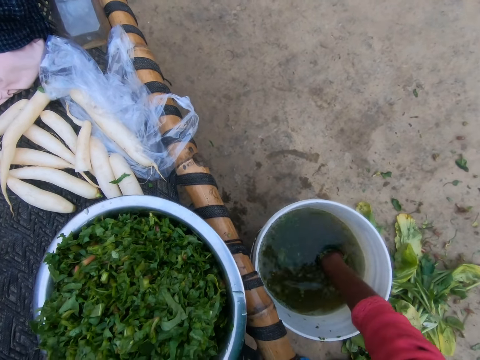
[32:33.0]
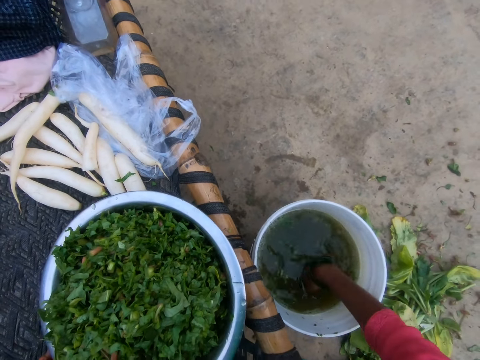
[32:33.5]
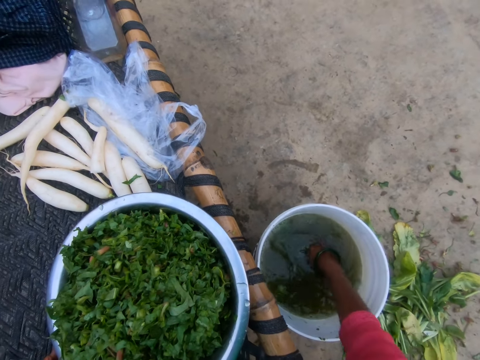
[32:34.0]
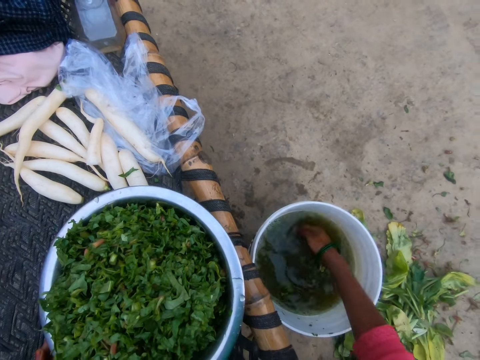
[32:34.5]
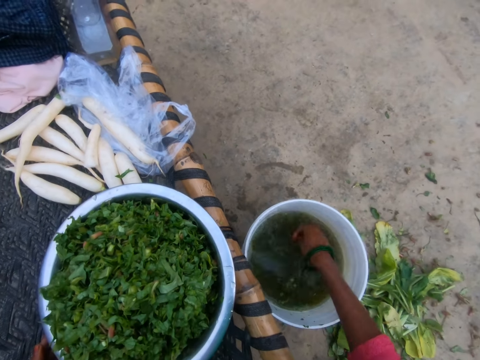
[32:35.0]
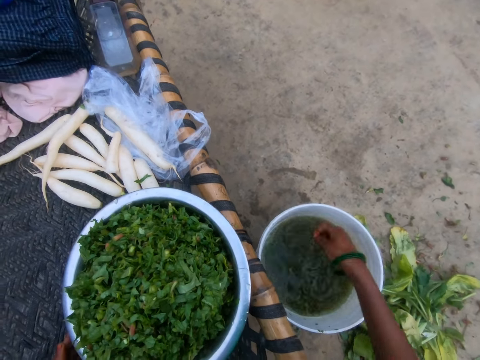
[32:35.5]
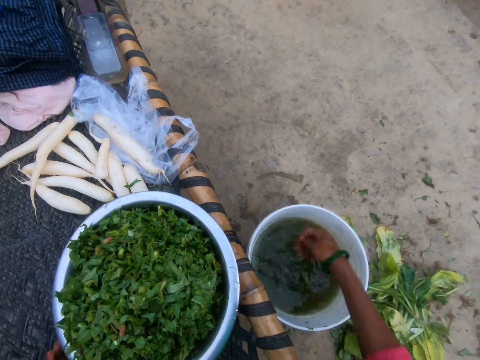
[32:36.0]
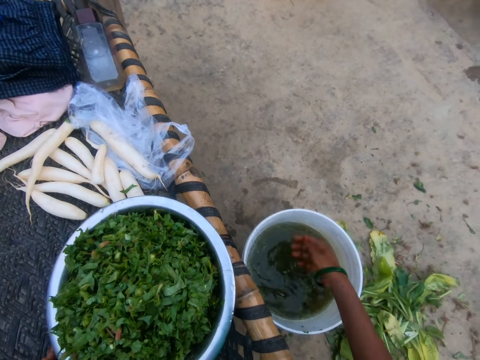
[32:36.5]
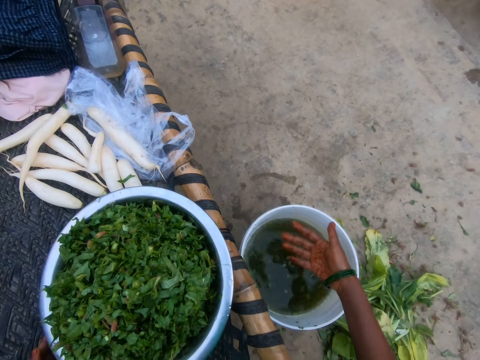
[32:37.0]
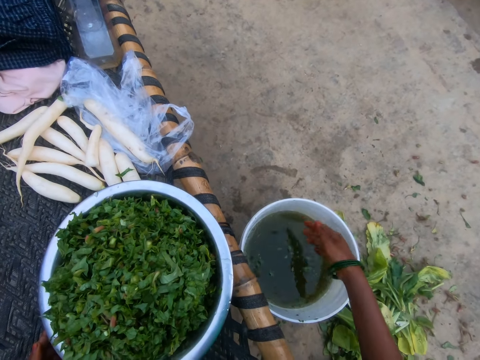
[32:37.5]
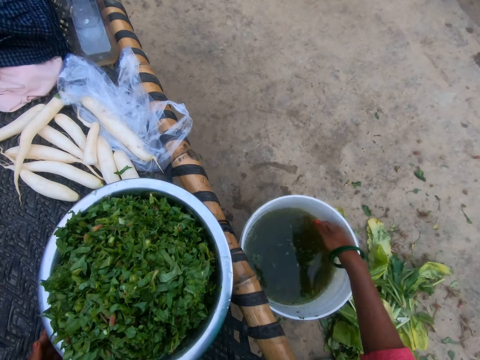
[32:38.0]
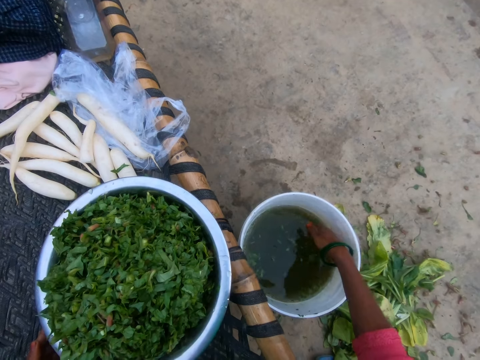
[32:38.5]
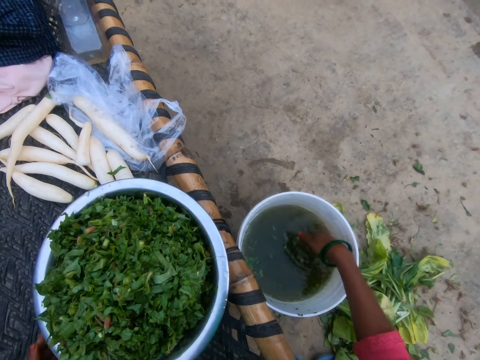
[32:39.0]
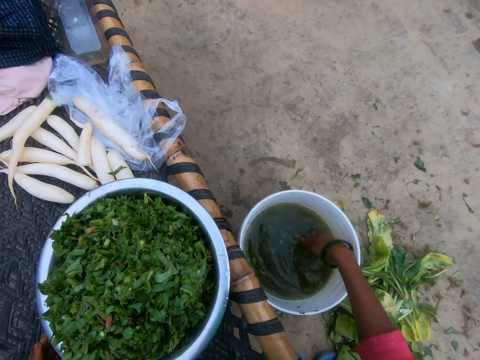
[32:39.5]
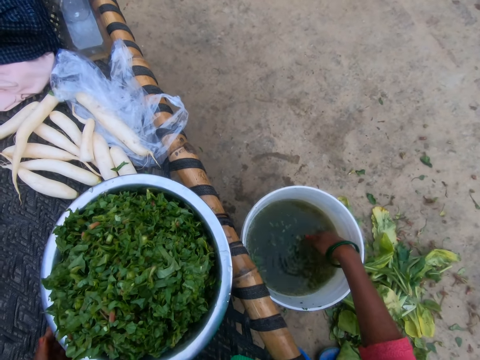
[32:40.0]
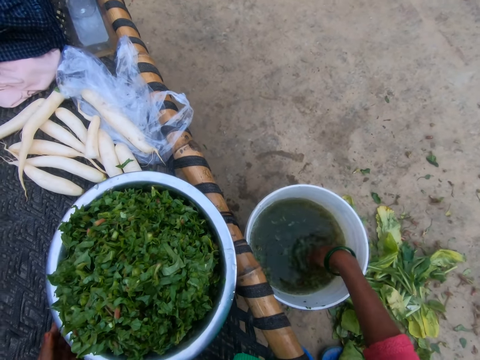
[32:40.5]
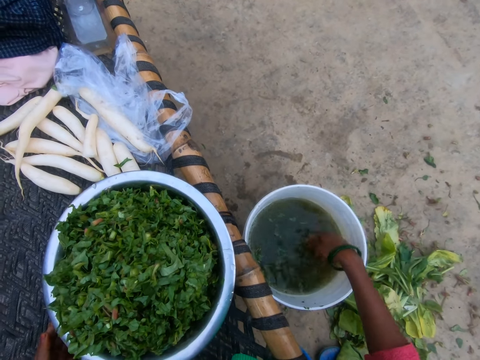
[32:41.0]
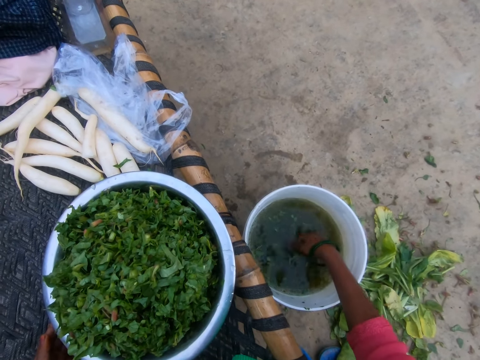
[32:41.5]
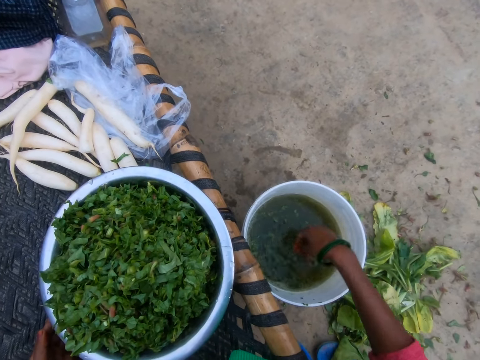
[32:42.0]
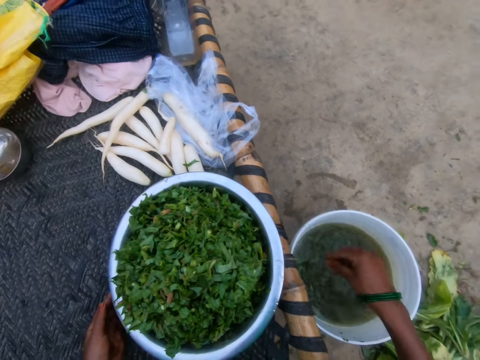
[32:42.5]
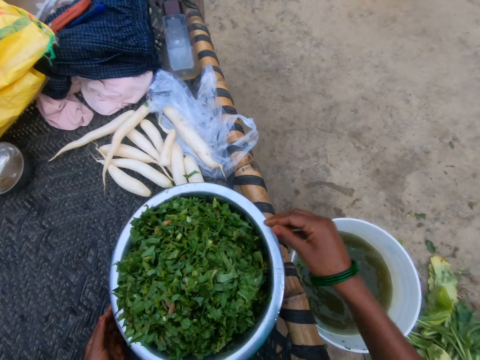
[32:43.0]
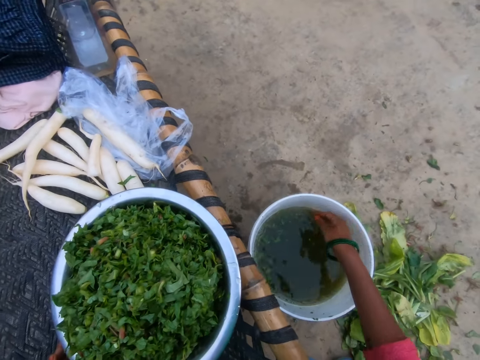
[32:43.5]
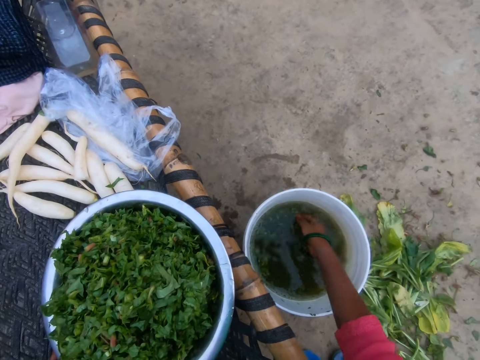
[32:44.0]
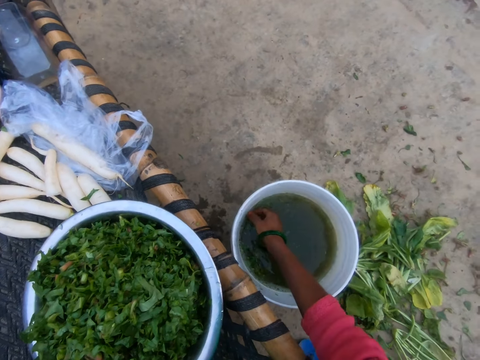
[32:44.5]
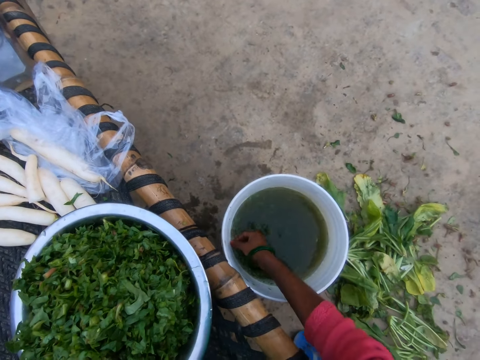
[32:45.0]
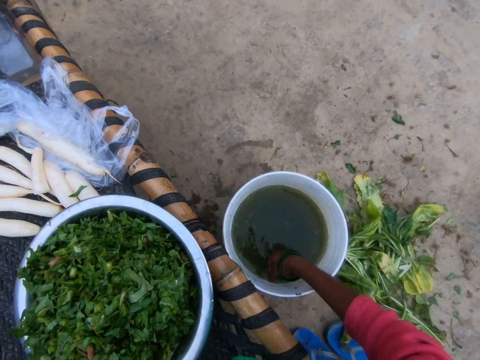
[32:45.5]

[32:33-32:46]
The camera wearer shakes off the hand. They dip the hand in water. They pick the vegetables. They drop the vegetables. They pick the vegetables.

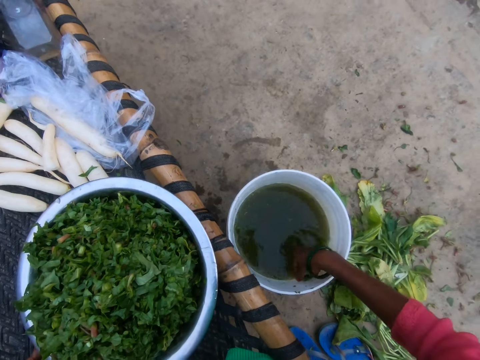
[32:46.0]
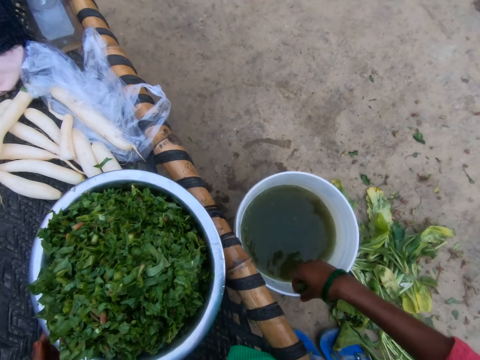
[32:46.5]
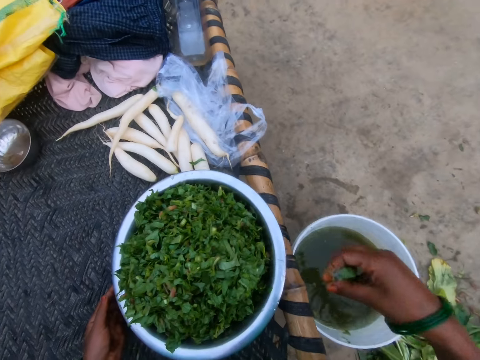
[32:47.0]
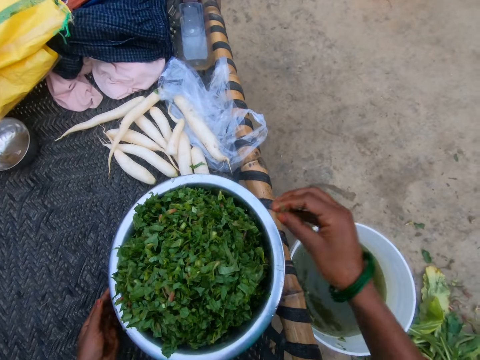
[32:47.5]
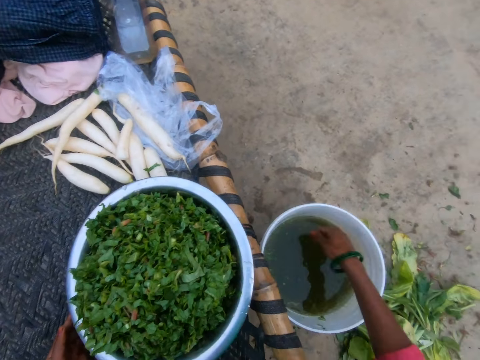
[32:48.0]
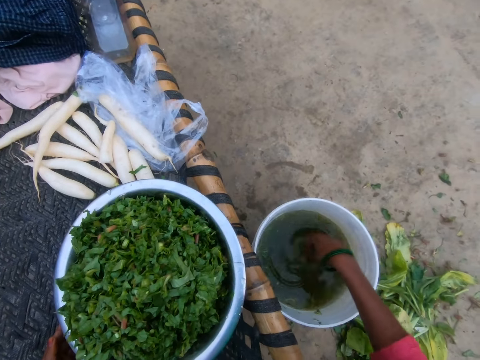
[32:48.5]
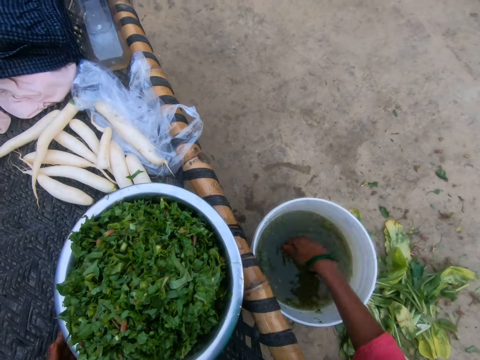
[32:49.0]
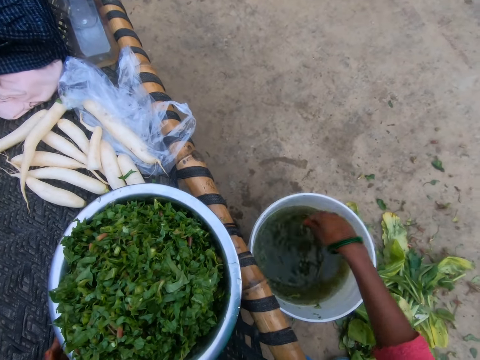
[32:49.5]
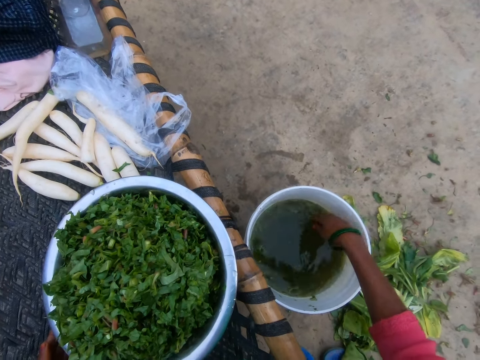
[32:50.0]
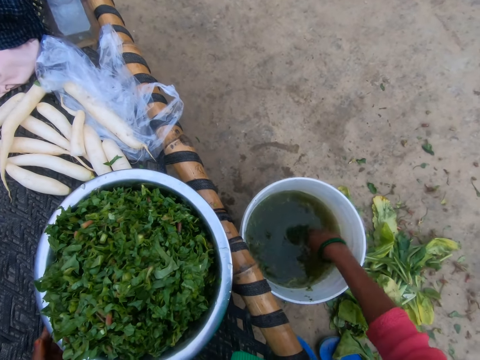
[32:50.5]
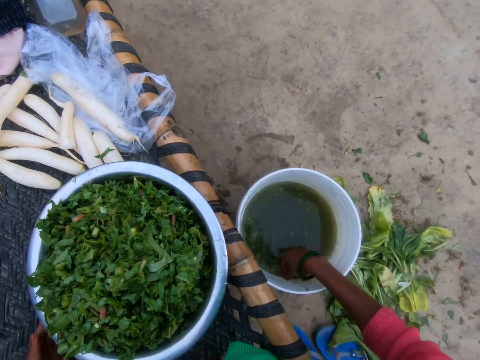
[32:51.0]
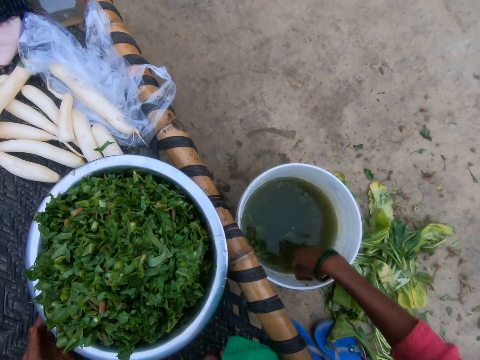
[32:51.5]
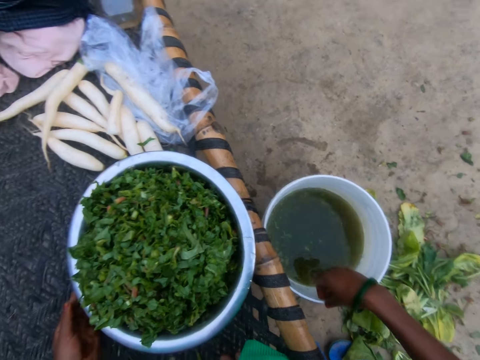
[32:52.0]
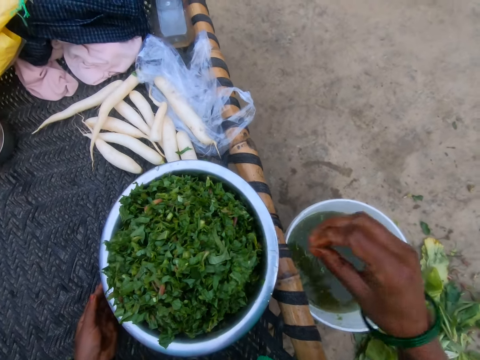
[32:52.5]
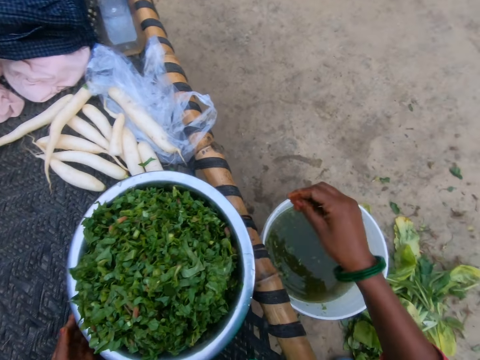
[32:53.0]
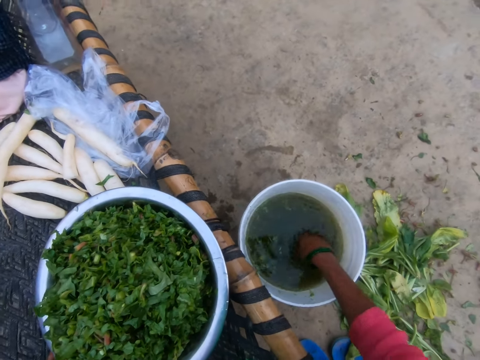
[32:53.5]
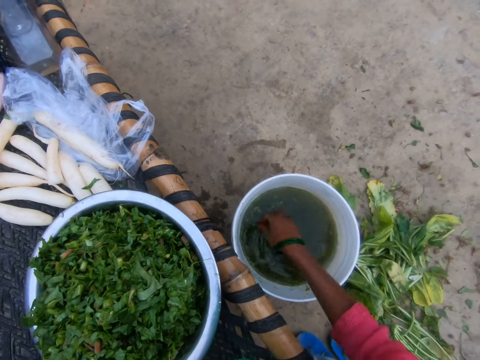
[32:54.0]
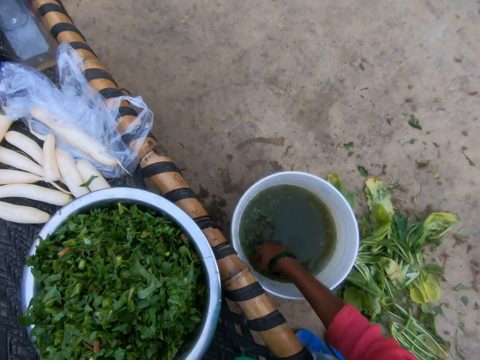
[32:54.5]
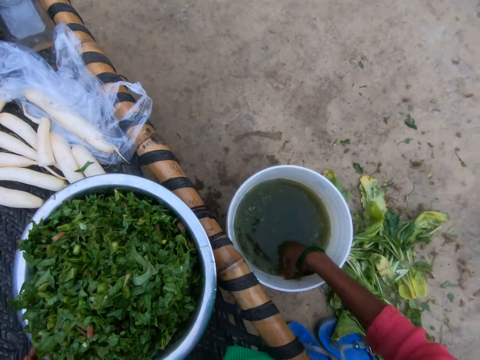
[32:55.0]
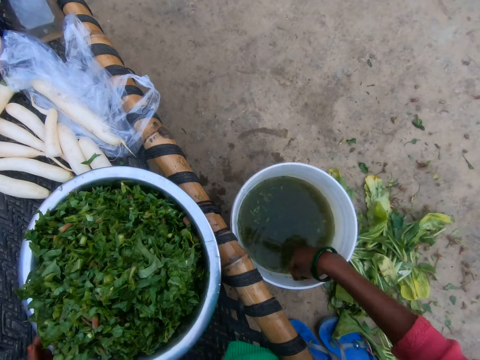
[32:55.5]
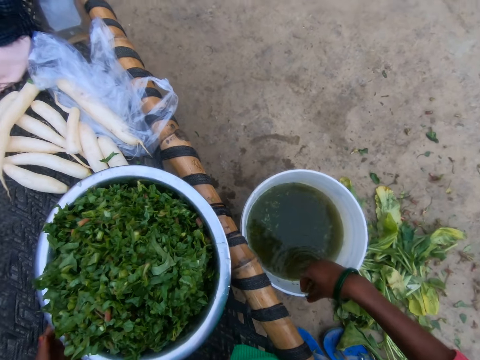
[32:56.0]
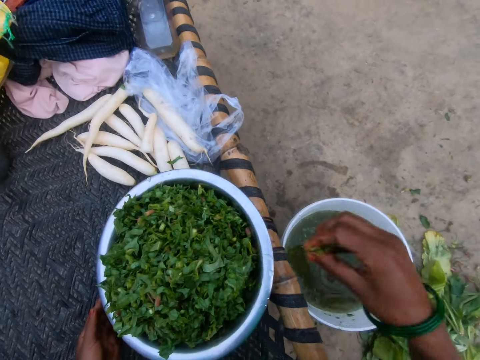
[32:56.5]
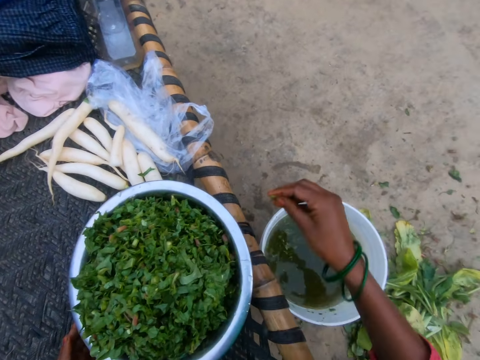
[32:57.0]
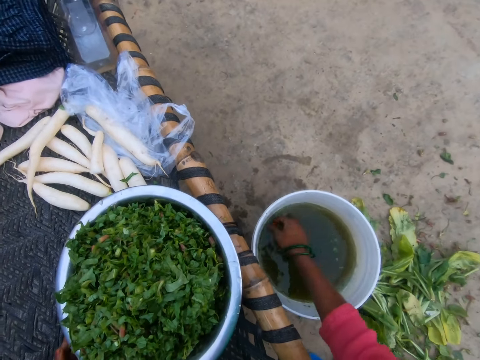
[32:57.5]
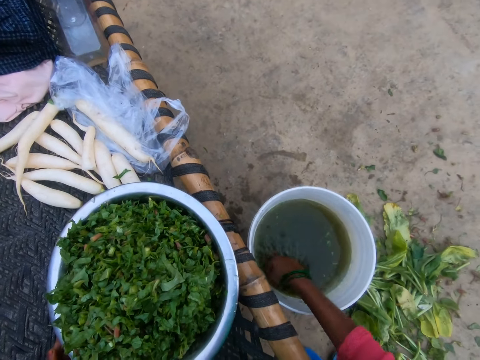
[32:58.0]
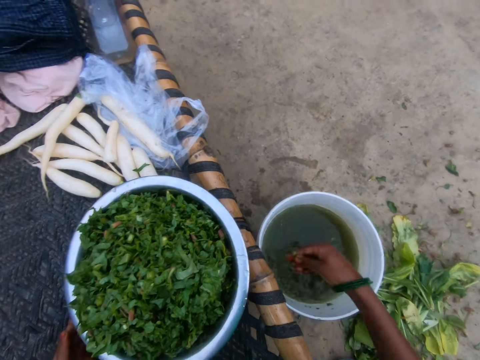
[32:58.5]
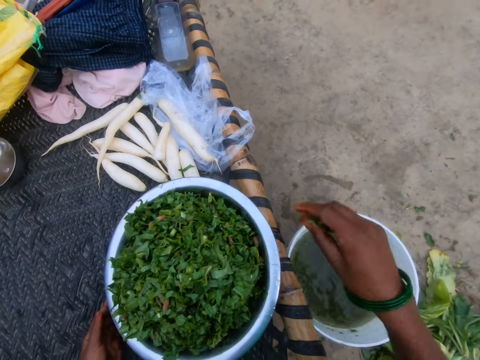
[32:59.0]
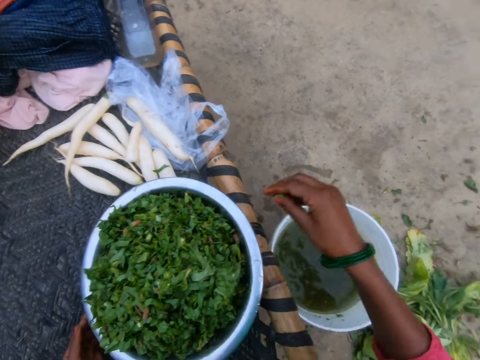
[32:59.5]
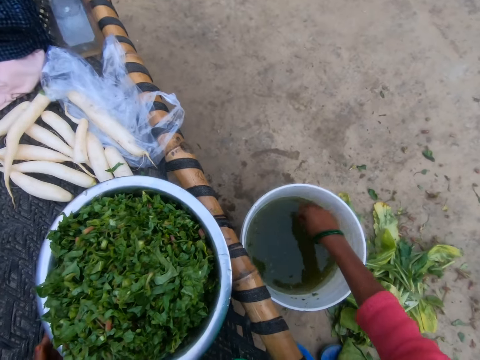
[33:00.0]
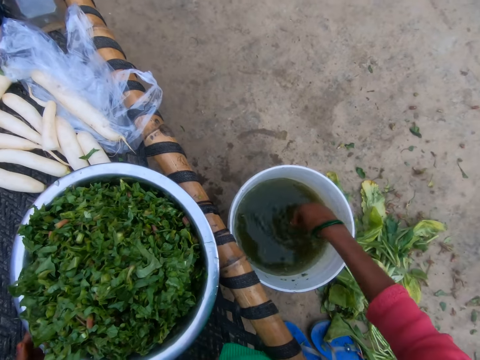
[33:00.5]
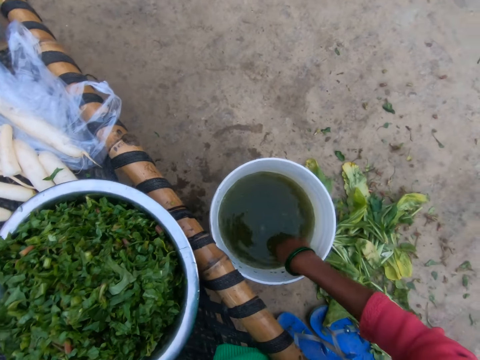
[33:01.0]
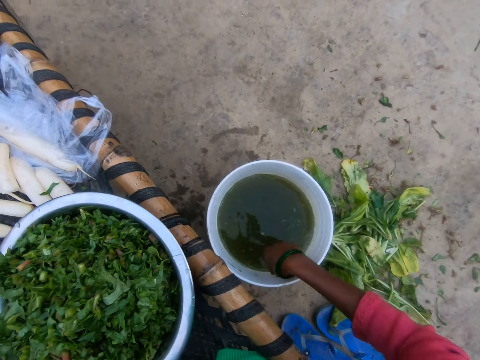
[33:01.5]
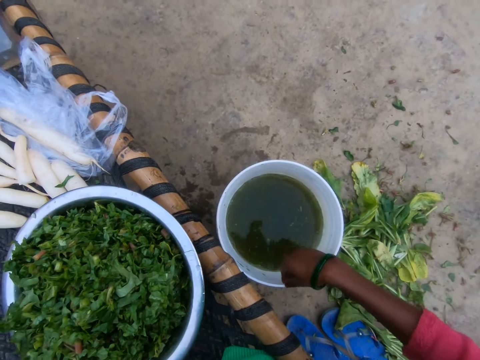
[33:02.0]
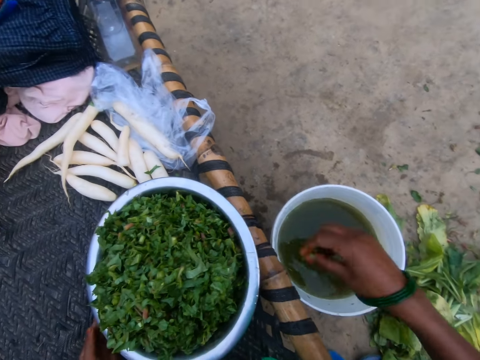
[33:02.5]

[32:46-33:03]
The camera wearer gathers a vegetable from the bucket of water. They put the rinsed vegetable in the bowl. They gather the vegetable from the bucket of water. They drop the vegetables. They pick the vegetables. They put the rinsed vegetable in the bowl. They pick the vegetables. They drop the vegetables. They gather the vegetable from the bucket of water.
